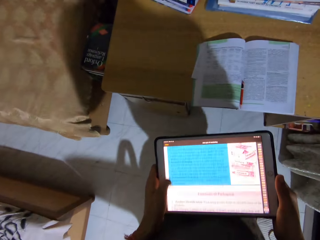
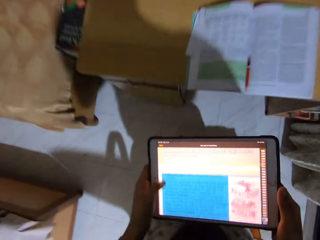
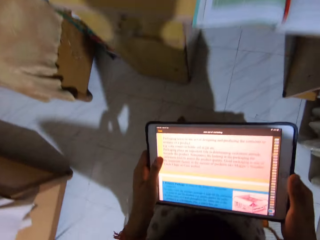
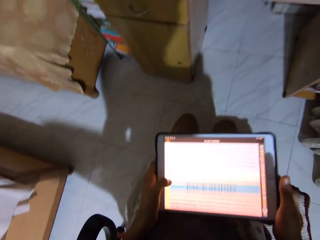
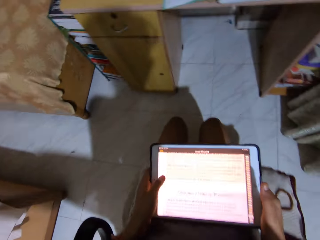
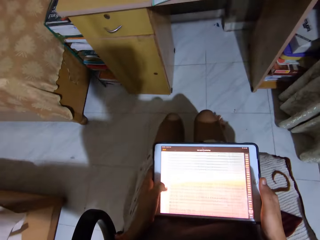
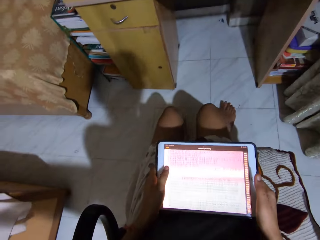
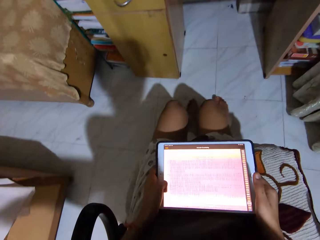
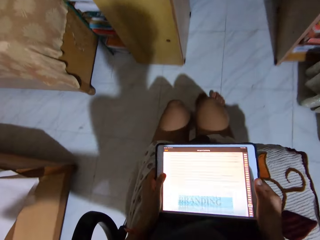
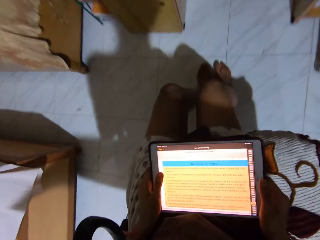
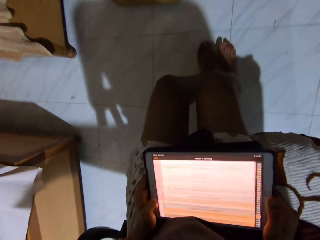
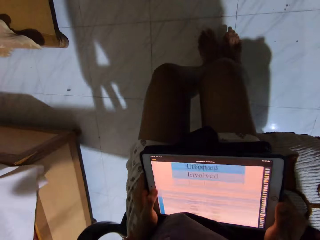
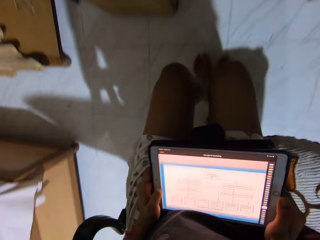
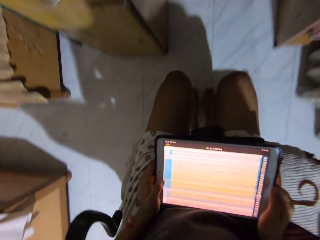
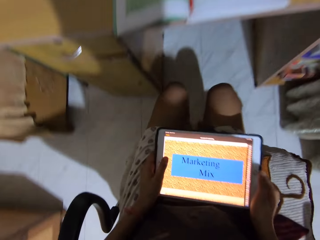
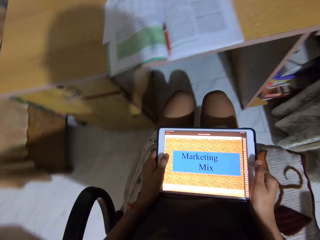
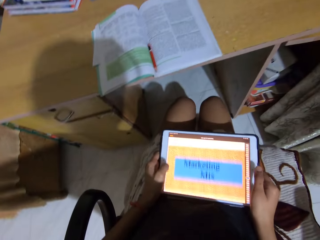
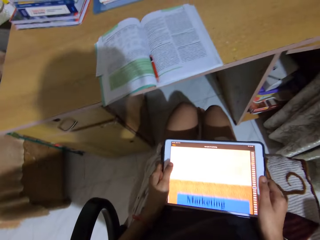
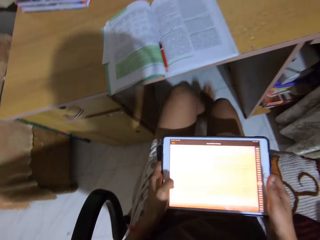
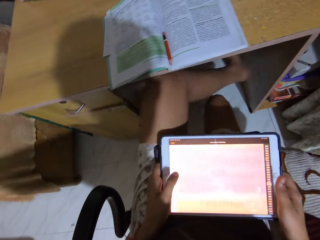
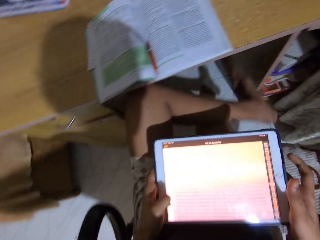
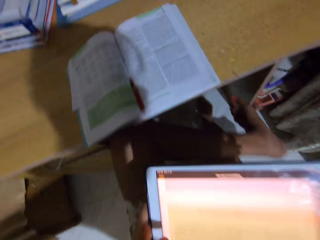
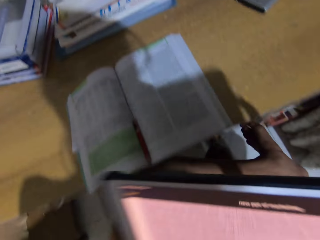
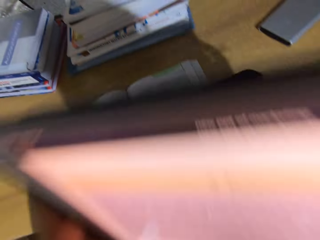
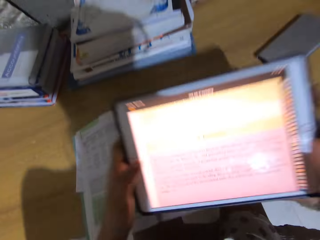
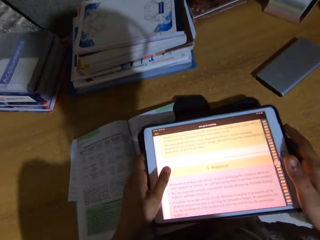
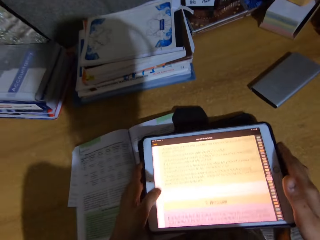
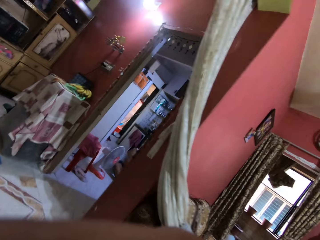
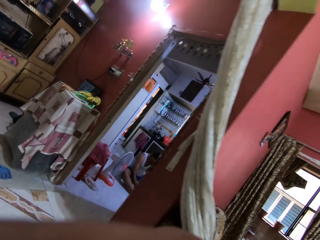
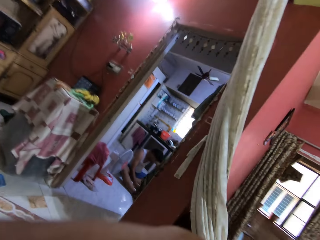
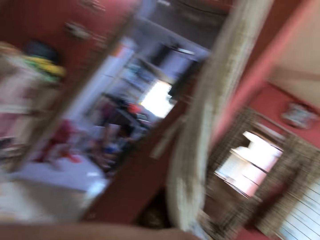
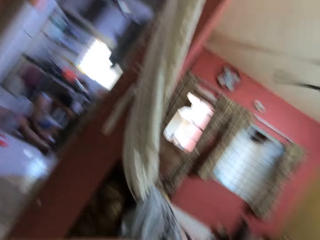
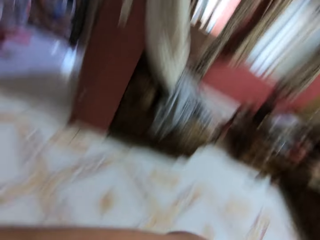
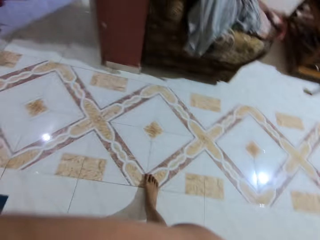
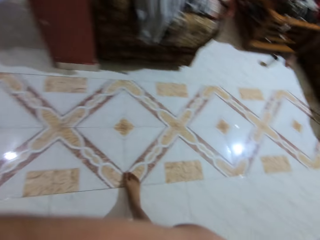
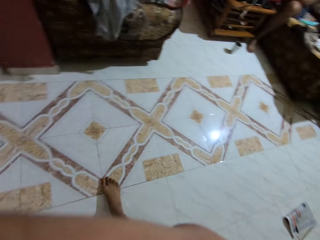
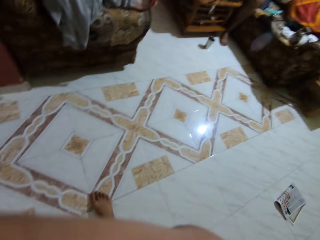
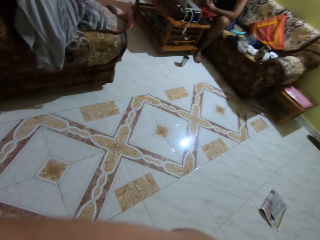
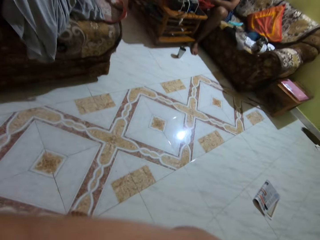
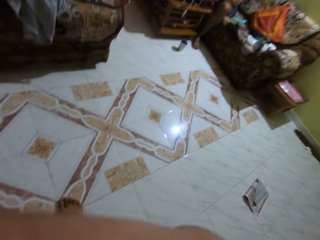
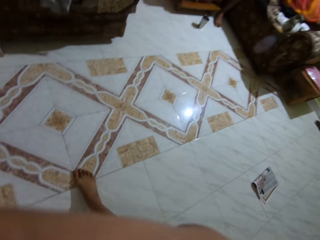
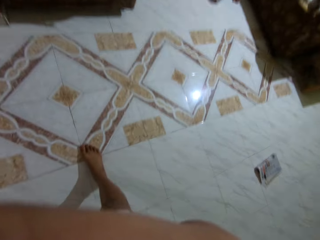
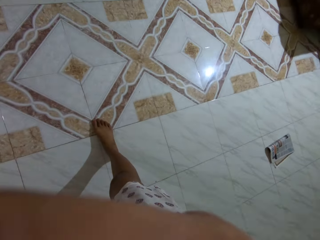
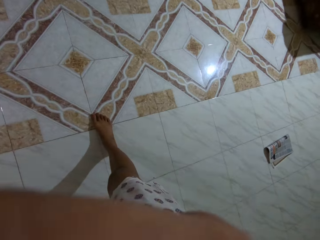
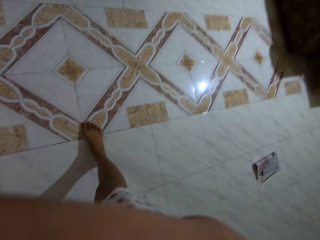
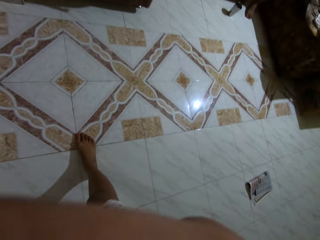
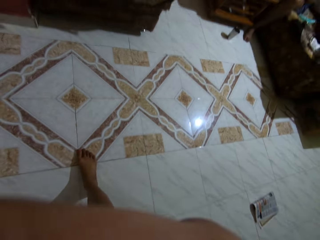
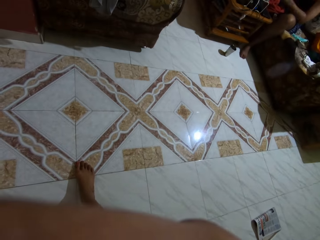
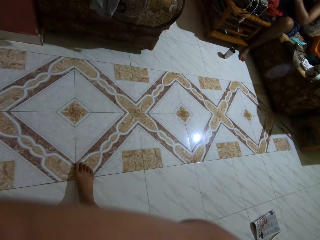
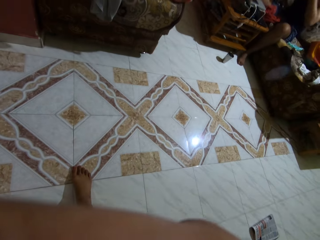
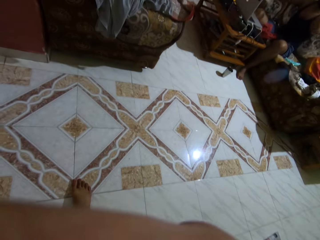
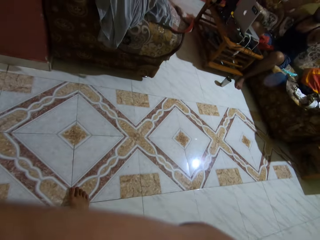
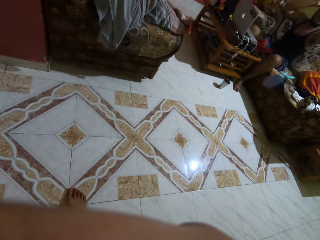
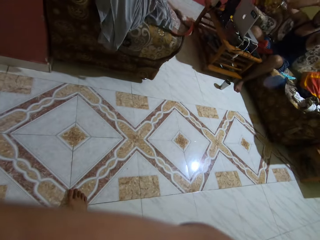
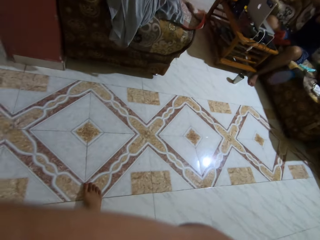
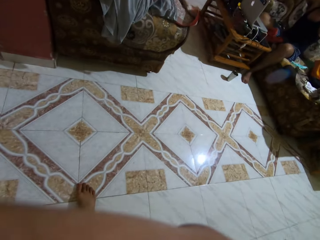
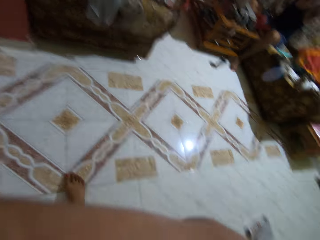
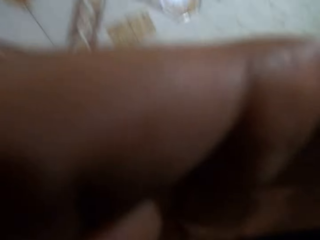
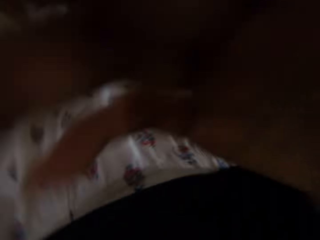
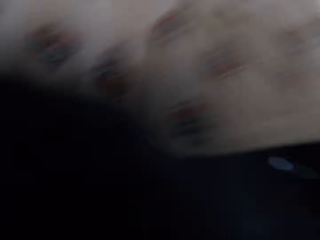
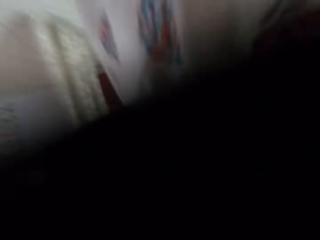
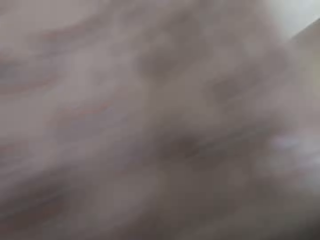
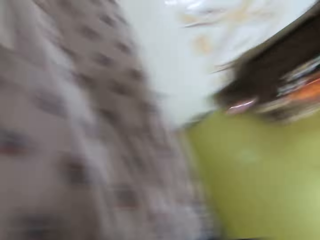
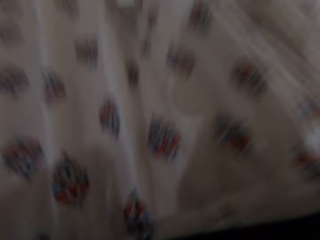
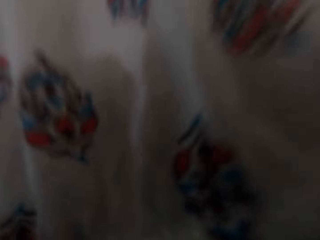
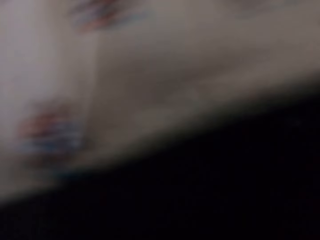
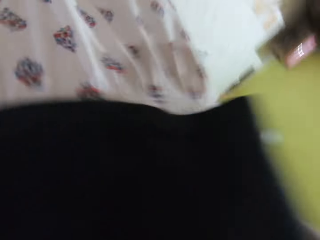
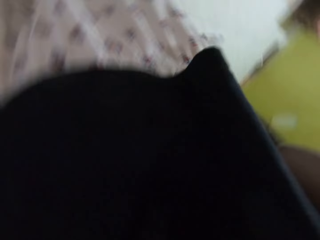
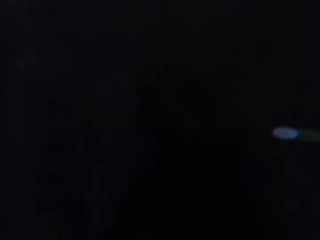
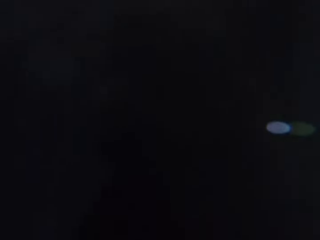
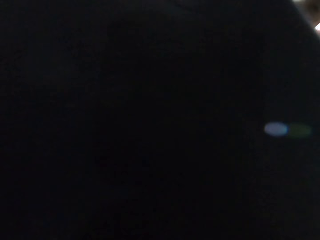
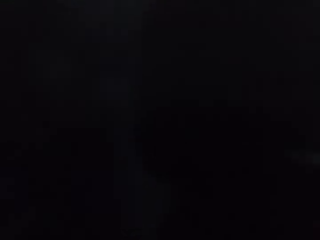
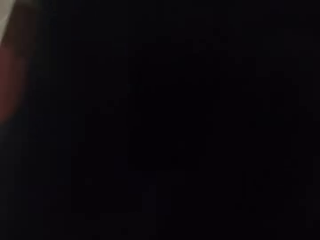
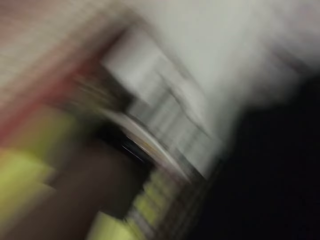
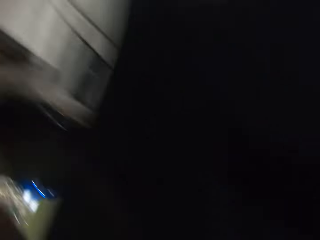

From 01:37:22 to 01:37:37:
The camera wearer sits on the chair. They move on the chair. They put the leg on the other. They put the iPad on the table. They look around the room. They adjust the camera.

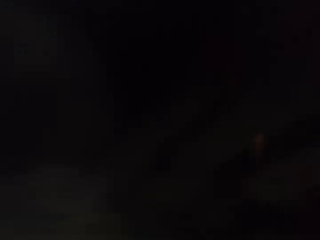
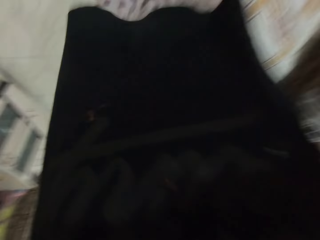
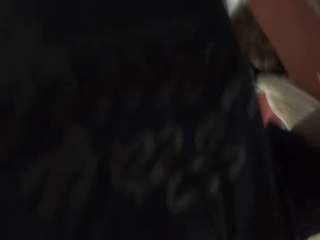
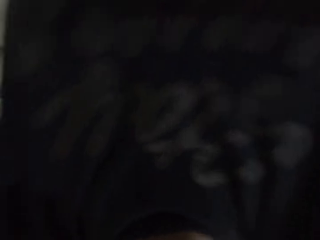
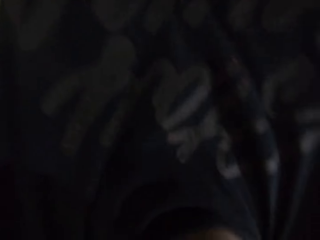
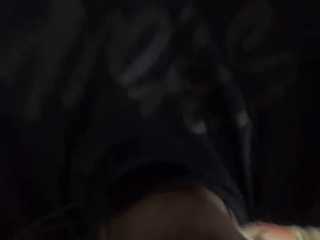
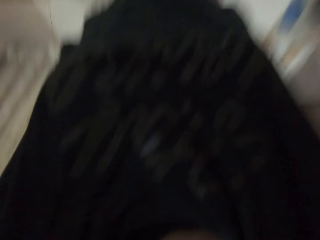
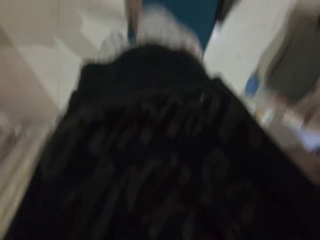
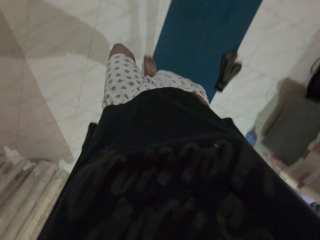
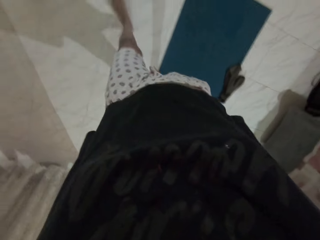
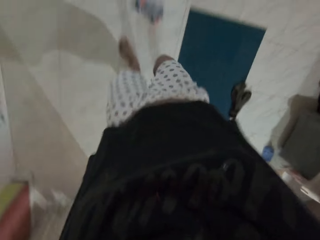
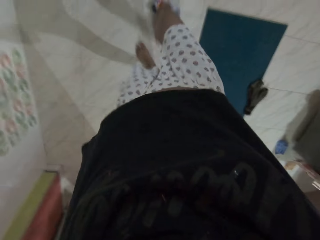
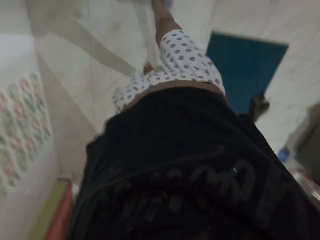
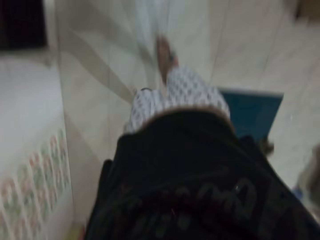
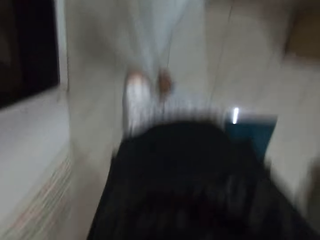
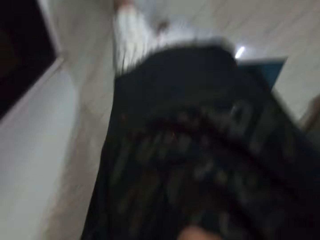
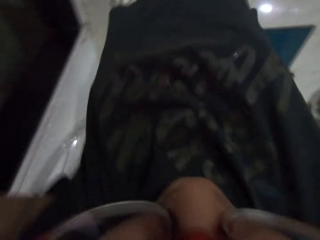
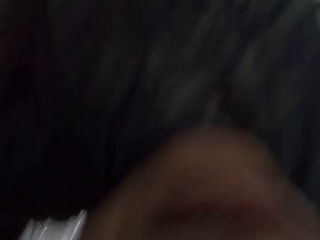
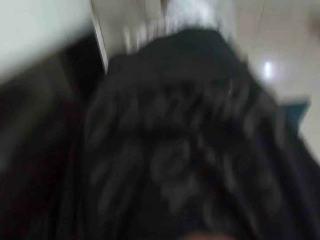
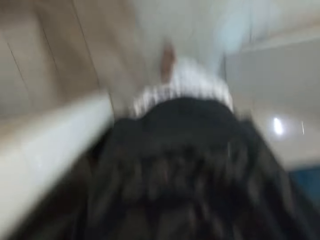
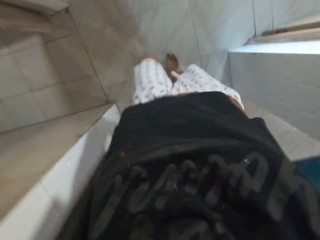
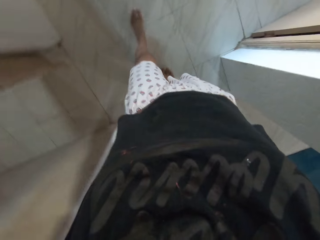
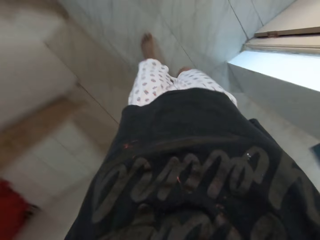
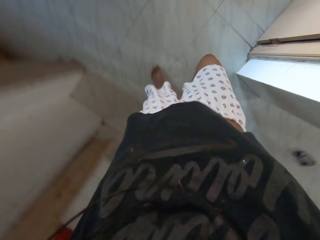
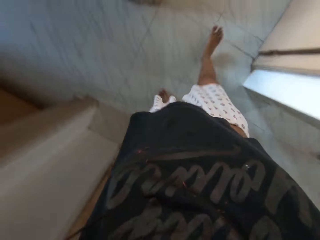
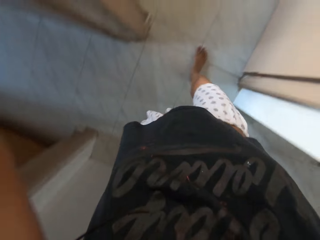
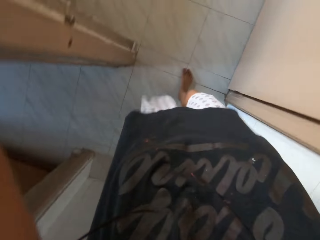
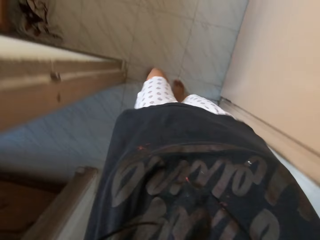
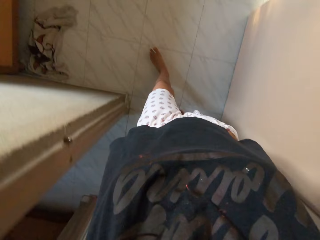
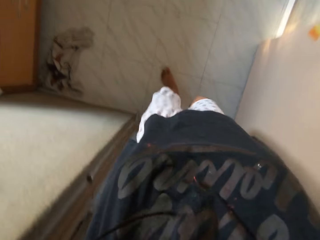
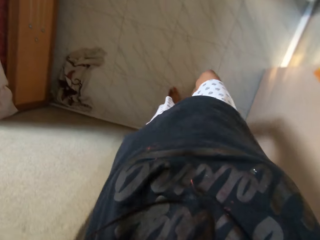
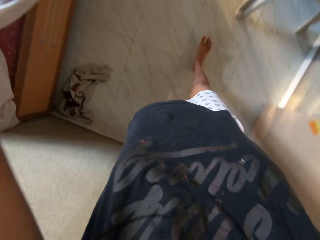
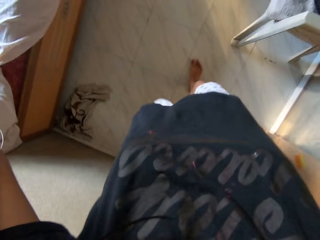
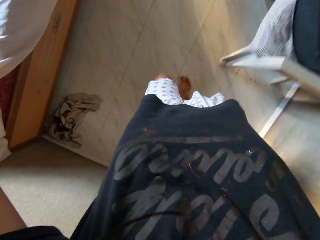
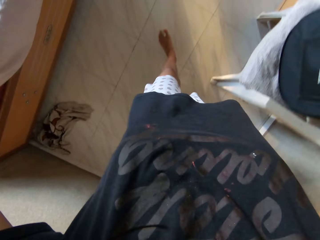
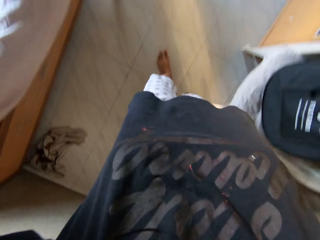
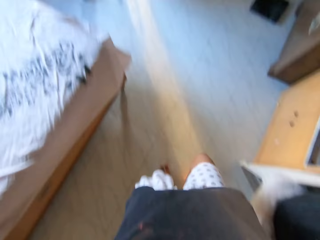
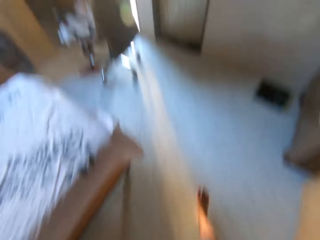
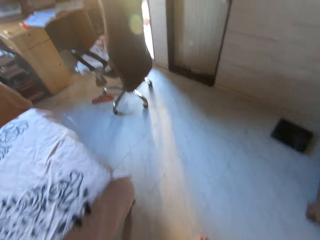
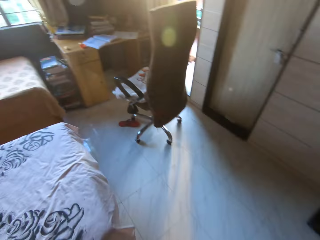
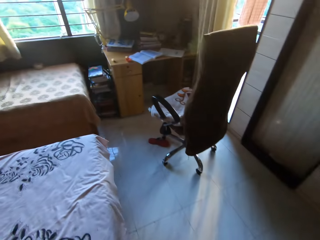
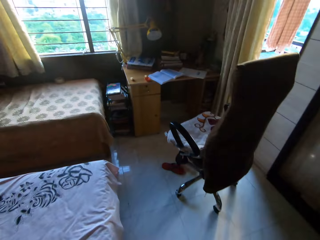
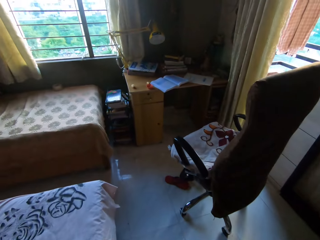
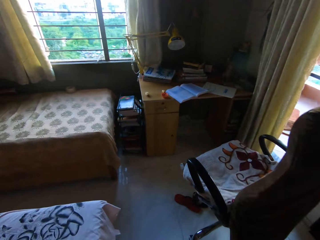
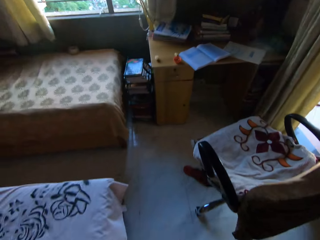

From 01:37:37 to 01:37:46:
The camera wearer walks in the house.
